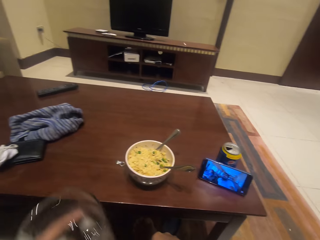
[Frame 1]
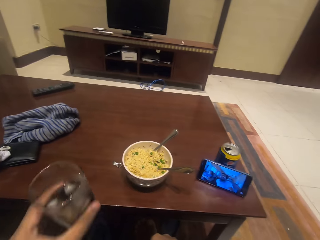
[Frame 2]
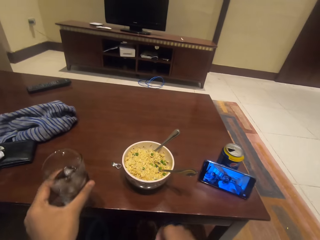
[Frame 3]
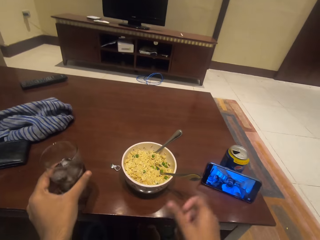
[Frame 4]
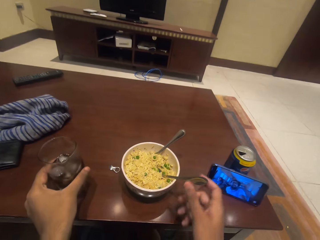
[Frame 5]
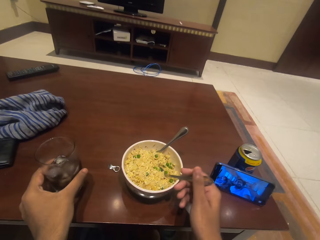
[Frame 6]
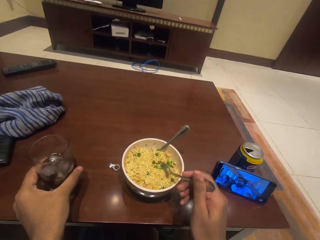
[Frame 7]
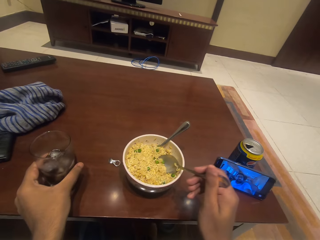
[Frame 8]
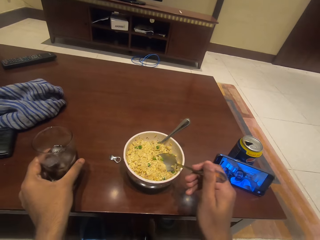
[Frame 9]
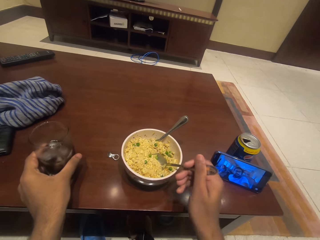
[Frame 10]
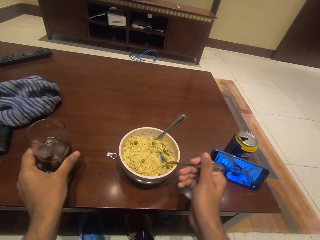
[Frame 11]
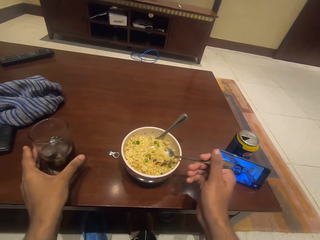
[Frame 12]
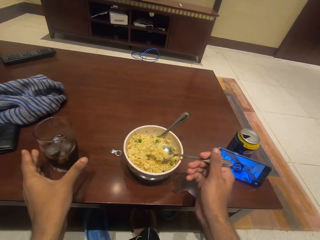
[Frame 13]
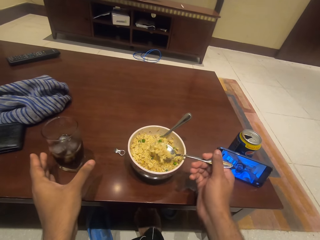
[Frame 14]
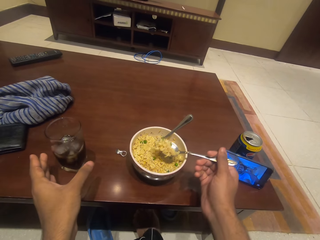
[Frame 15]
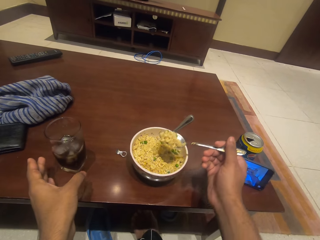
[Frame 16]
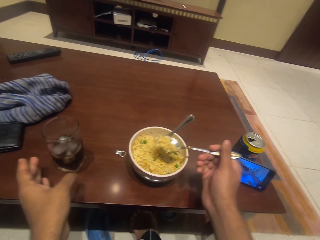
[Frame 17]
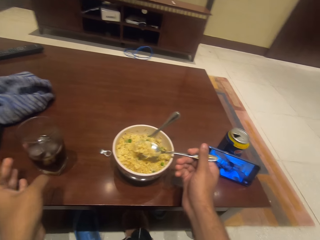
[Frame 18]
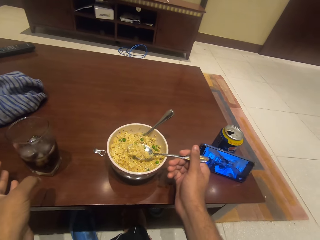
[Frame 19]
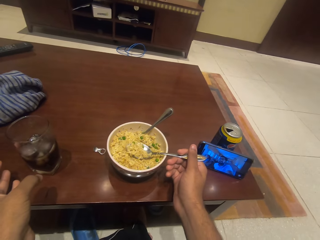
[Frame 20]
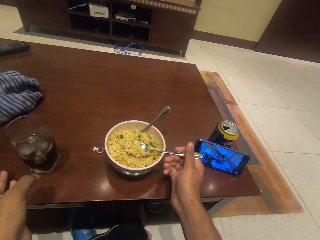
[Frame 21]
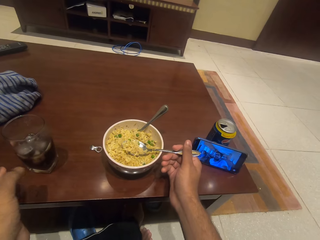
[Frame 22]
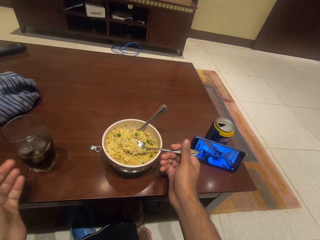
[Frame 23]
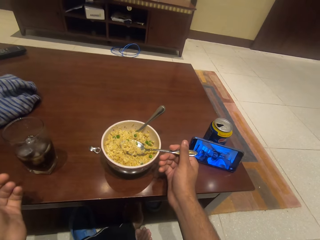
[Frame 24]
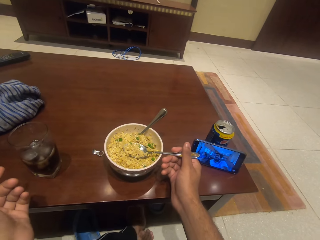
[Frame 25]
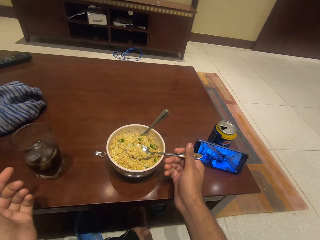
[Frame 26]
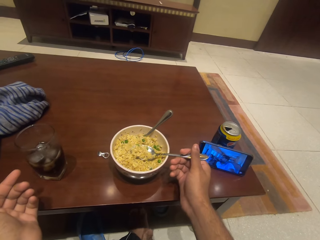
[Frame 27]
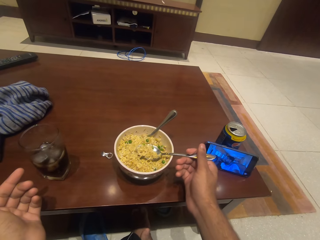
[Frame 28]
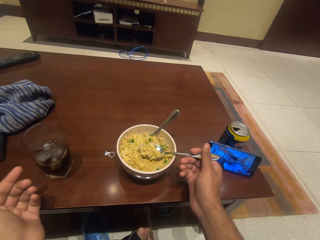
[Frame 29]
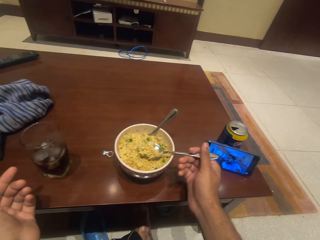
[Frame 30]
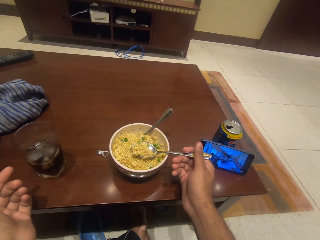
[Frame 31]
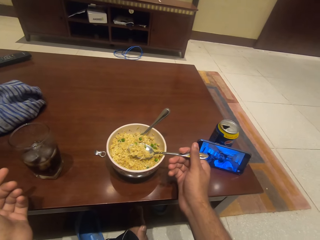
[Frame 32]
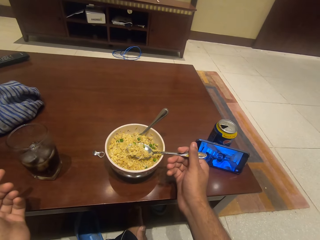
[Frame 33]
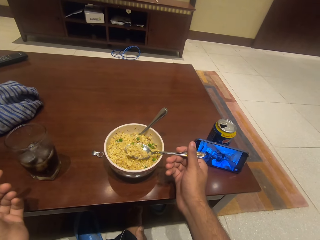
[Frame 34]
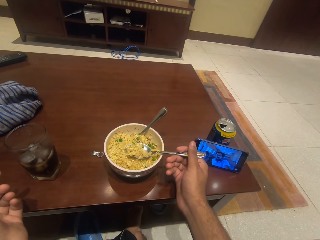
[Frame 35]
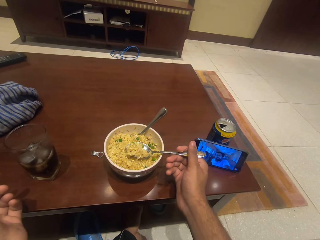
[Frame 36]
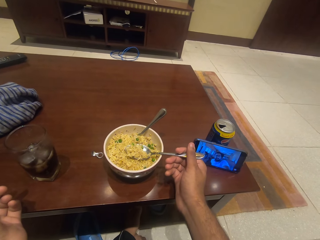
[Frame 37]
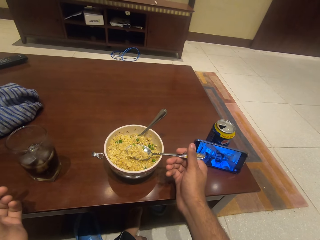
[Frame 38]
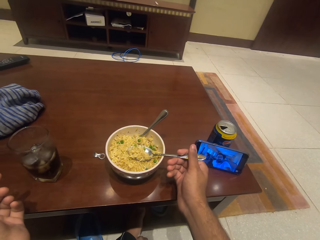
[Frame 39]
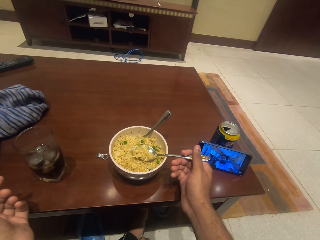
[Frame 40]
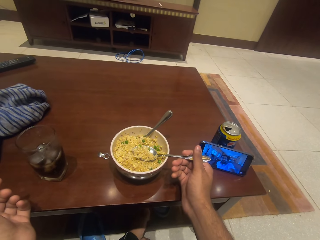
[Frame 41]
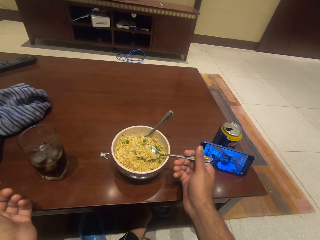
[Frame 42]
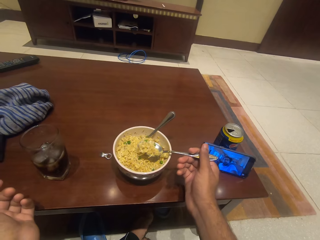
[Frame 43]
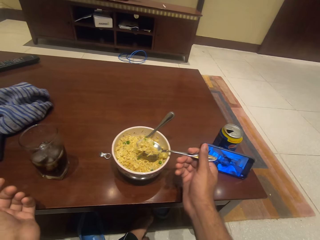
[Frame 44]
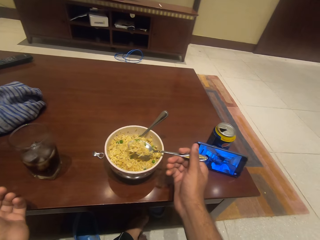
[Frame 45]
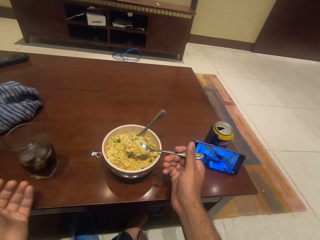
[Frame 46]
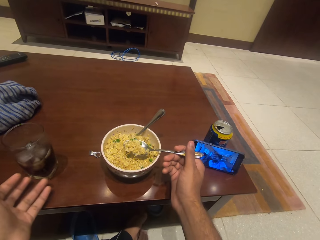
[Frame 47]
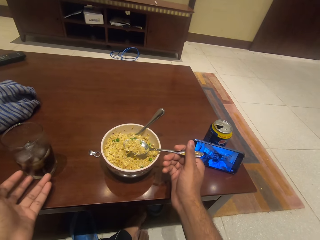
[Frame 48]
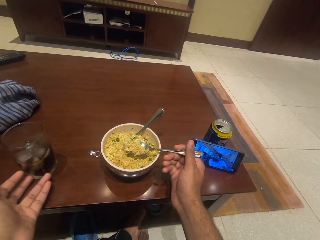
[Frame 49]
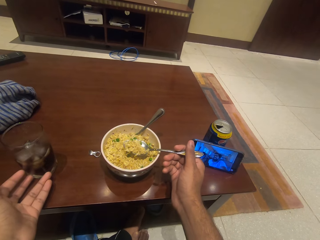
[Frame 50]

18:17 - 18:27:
The camera wearer puts the glass on the table. They scoop the food with the spoon.

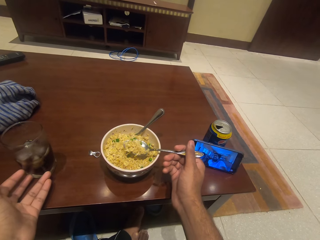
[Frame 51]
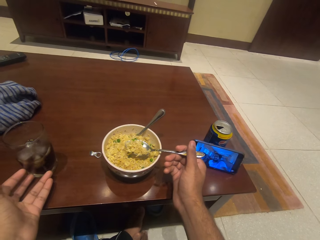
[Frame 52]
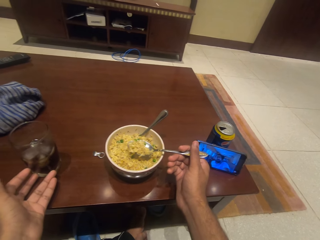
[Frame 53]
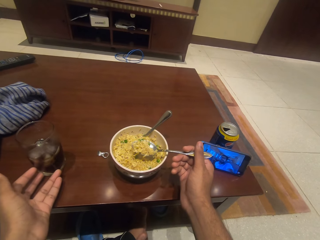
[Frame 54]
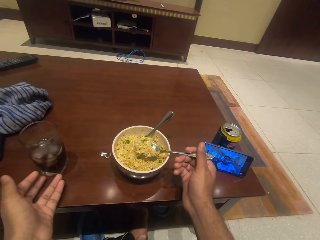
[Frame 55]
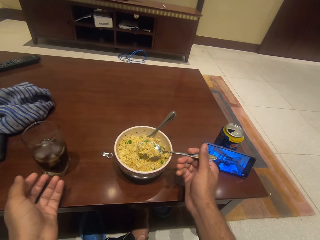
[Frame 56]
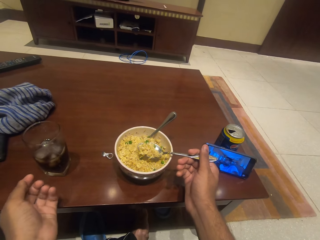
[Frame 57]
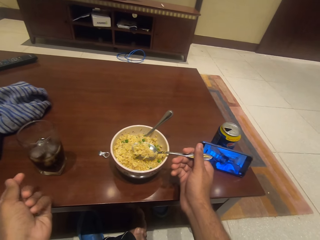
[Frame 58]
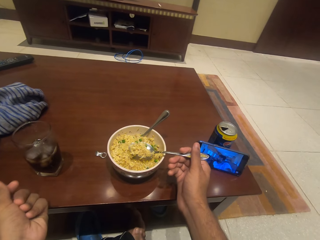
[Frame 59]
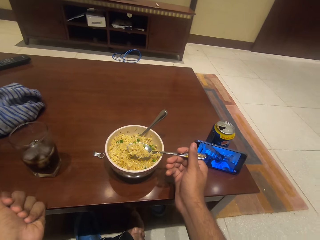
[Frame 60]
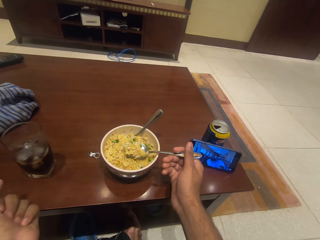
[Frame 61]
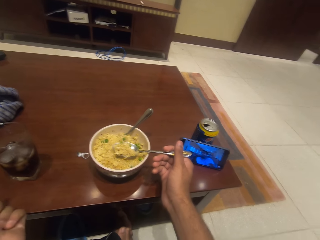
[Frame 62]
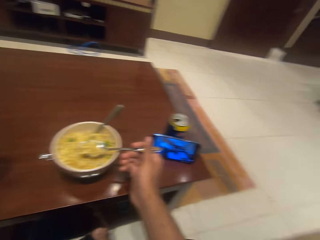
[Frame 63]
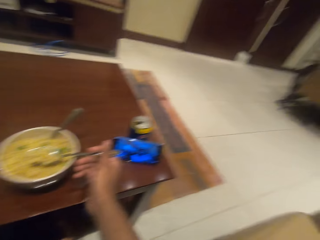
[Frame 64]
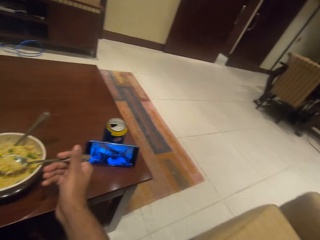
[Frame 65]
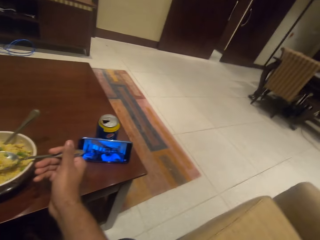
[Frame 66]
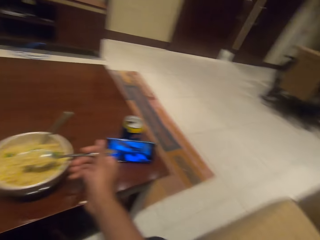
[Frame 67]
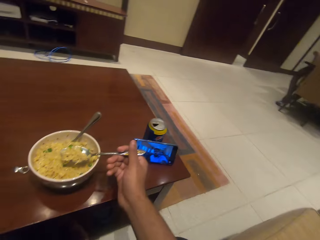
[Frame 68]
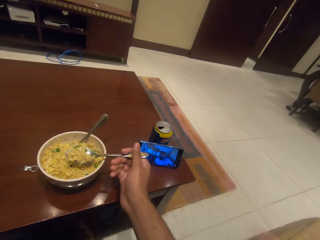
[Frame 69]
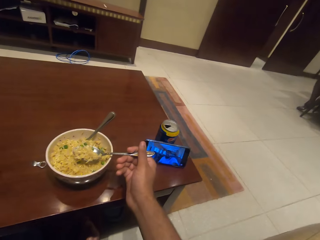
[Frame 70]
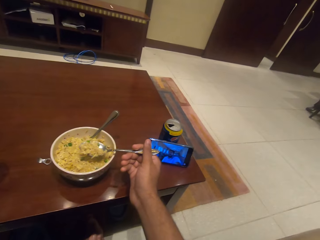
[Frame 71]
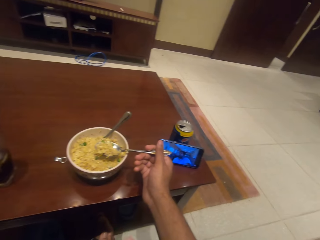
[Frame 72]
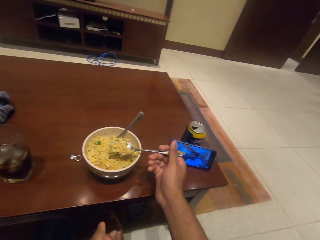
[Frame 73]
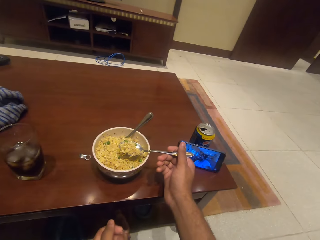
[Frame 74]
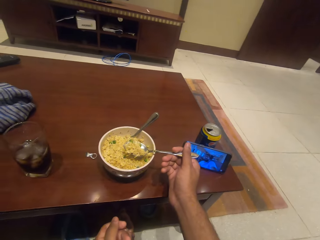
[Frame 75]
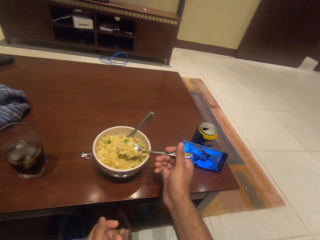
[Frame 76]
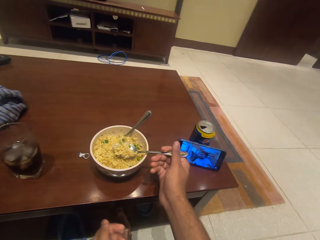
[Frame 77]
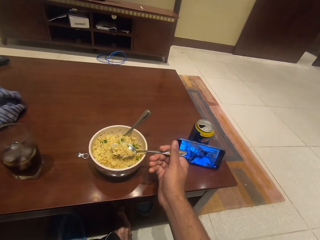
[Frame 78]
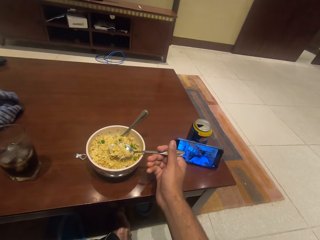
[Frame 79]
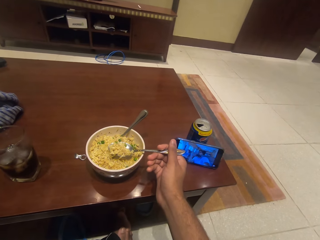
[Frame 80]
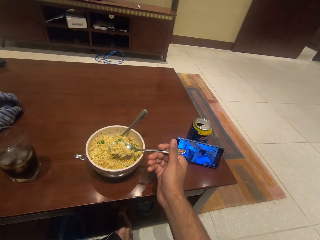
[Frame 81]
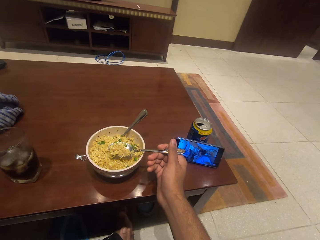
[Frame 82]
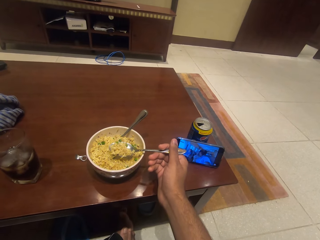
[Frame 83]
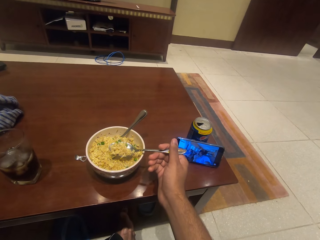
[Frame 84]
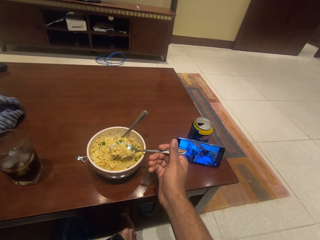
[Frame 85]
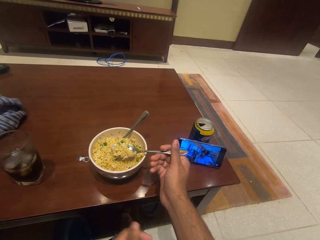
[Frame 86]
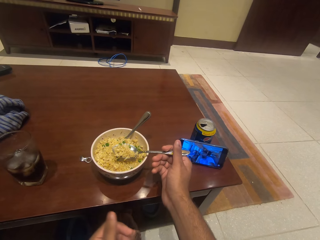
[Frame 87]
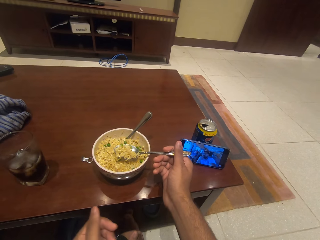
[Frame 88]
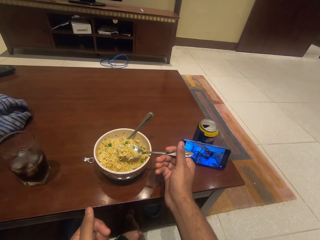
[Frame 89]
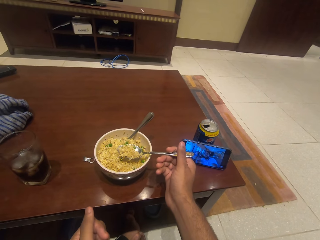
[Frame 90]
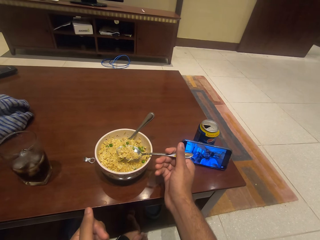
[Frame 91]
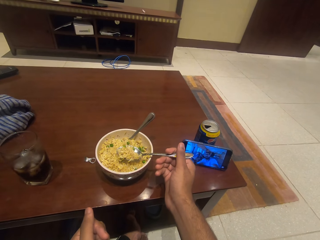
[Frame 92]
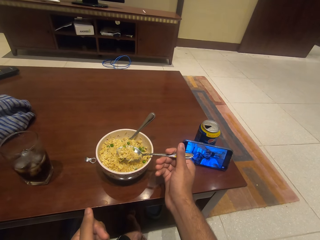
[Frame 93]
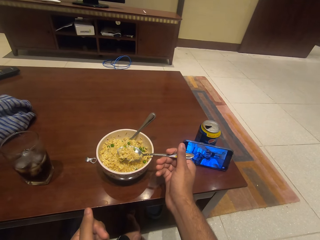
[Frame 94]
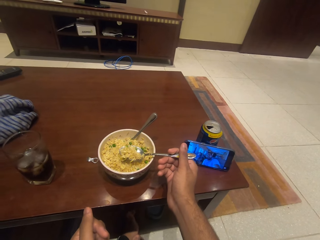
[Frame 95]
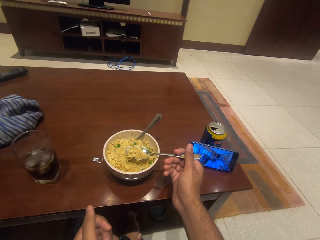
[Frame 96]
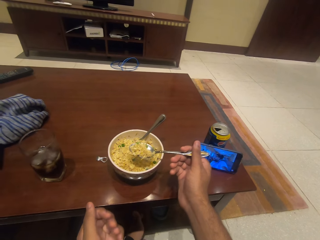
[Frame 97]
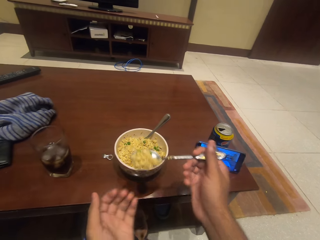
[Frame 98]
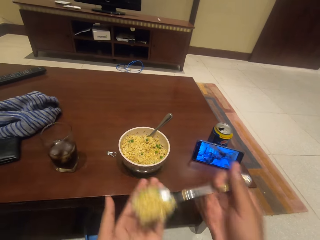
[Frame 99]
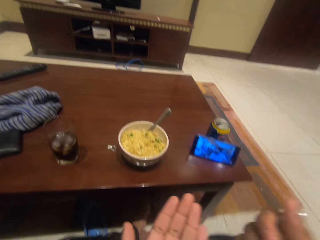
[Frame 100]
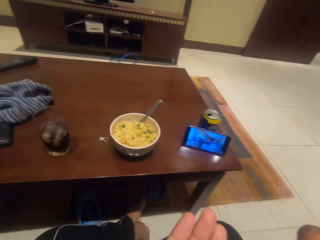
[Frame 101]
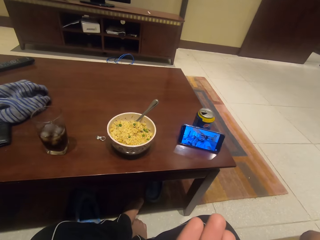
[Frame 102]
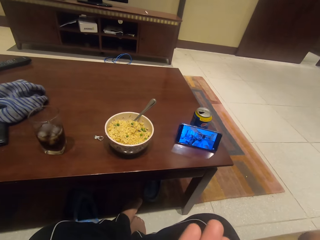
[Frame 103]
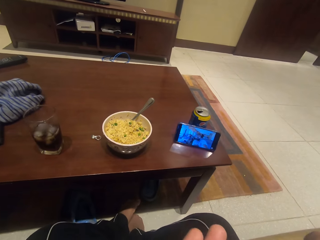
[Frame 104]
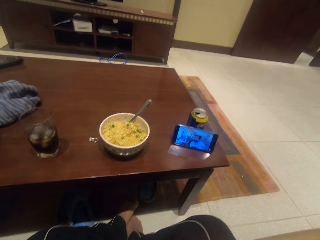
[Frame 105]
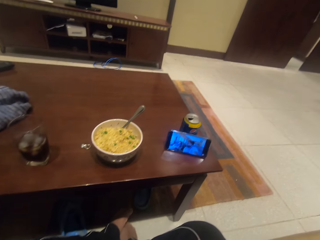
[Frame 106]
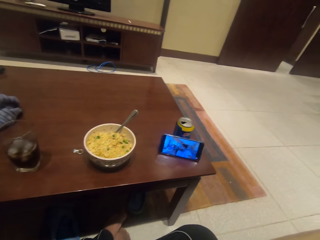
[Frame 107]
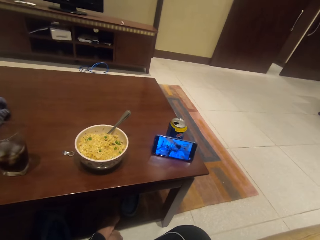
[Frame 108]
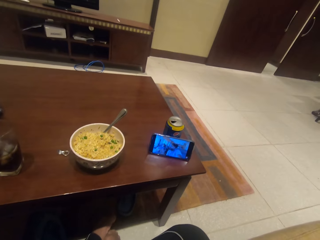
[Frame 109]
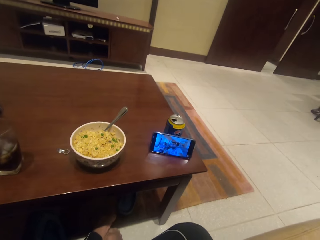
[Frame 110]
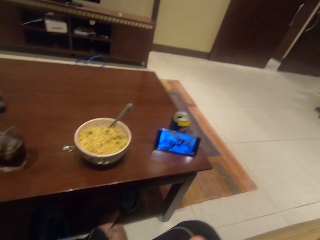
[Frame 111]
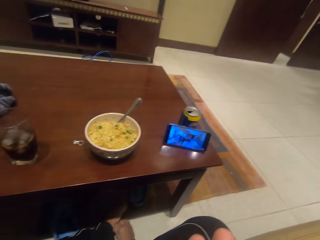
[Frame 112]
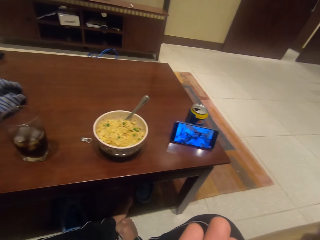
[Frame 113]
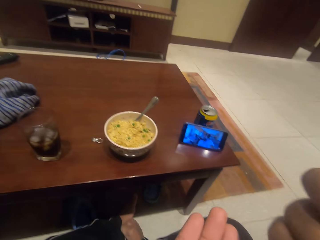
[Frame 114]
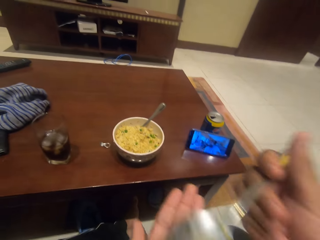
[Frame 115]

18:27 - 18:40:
The camera wearer shakes the spoon with the food. They eat the noodles in the bowl.
